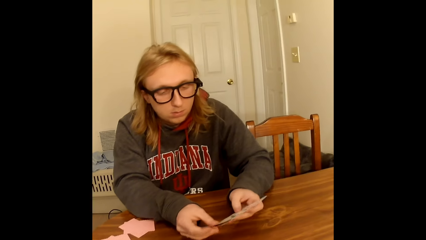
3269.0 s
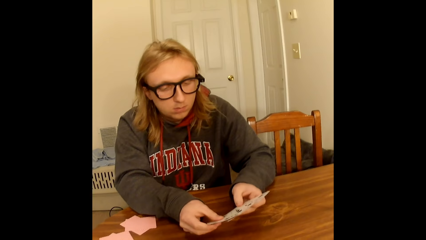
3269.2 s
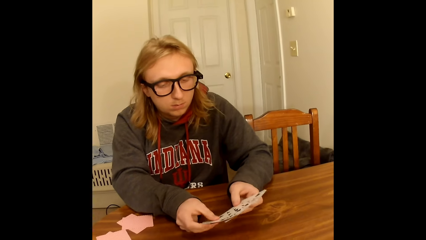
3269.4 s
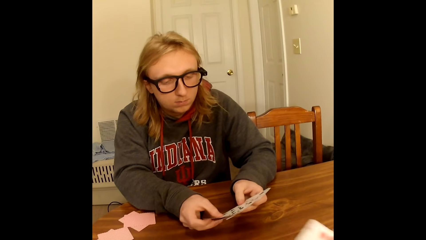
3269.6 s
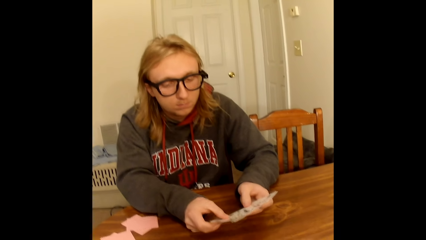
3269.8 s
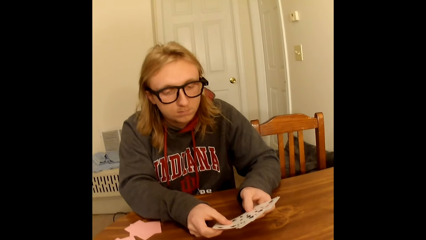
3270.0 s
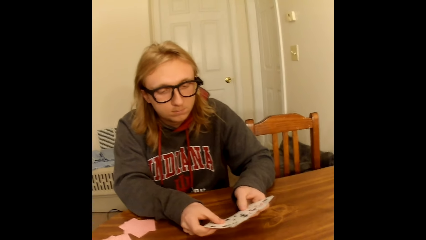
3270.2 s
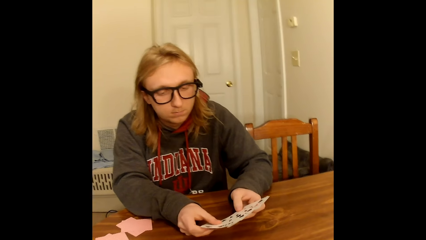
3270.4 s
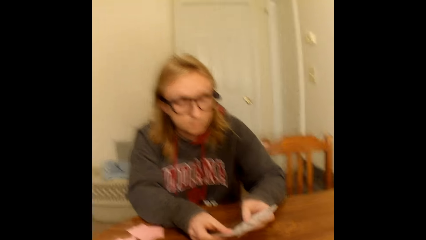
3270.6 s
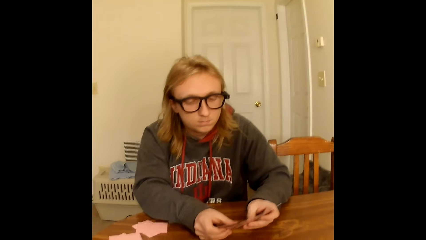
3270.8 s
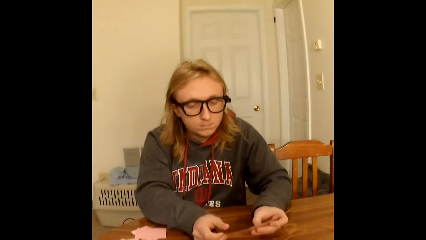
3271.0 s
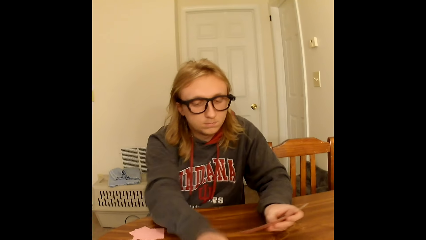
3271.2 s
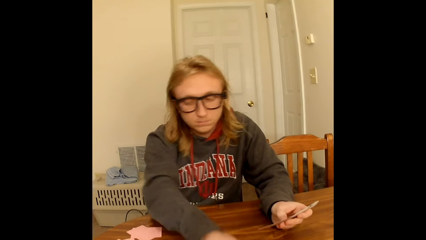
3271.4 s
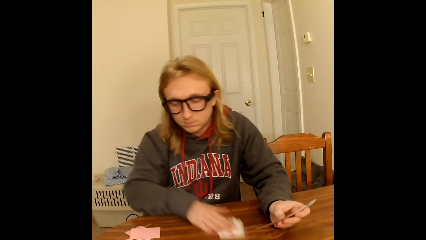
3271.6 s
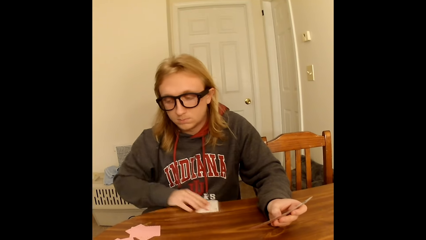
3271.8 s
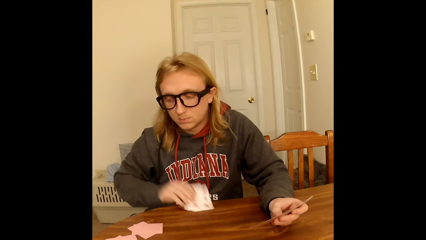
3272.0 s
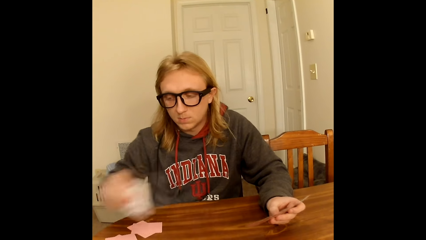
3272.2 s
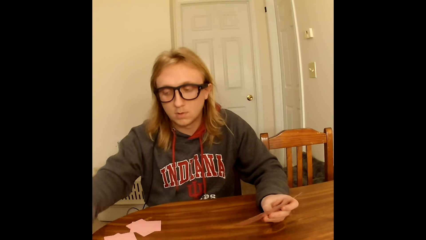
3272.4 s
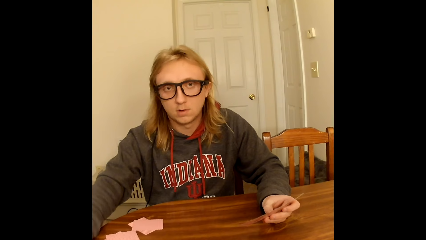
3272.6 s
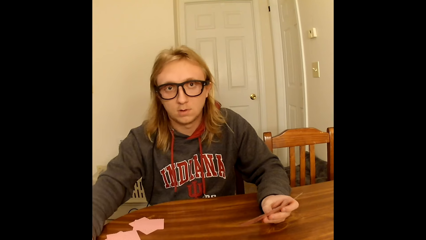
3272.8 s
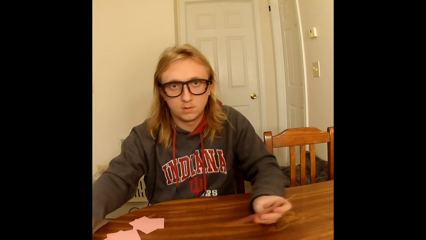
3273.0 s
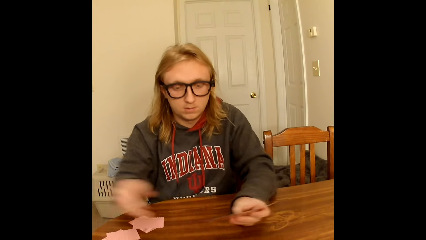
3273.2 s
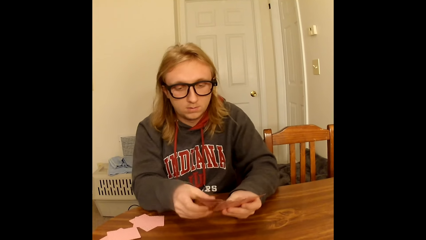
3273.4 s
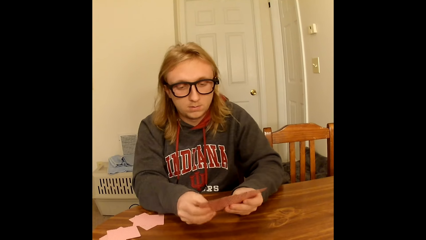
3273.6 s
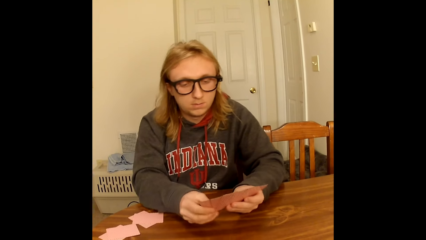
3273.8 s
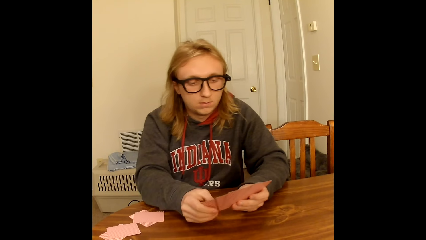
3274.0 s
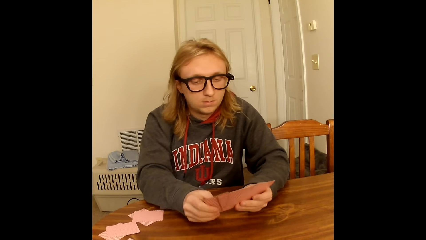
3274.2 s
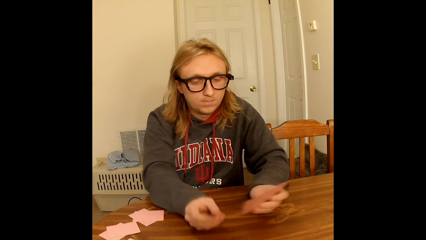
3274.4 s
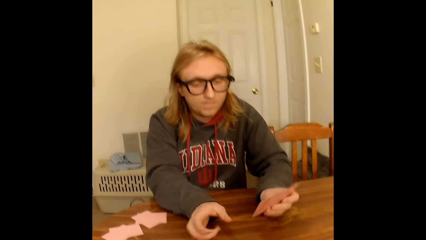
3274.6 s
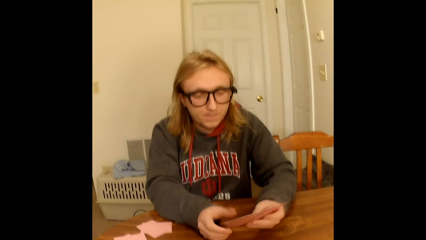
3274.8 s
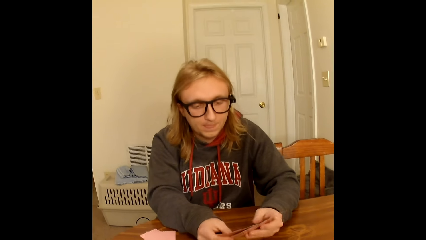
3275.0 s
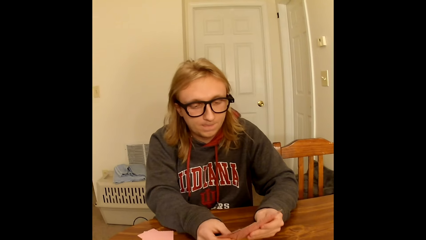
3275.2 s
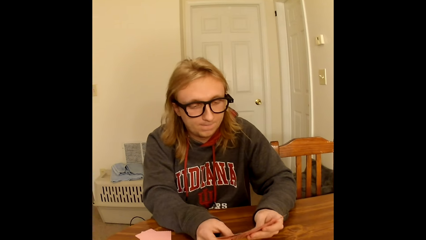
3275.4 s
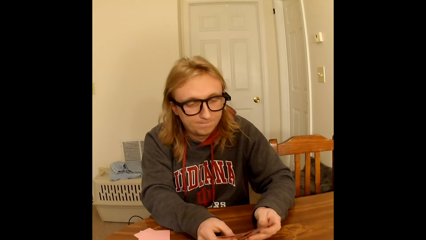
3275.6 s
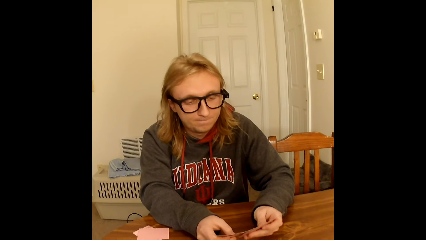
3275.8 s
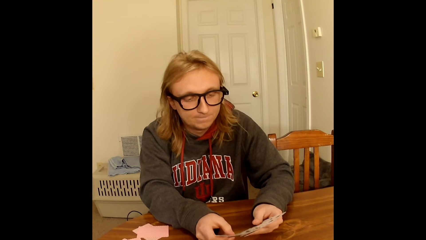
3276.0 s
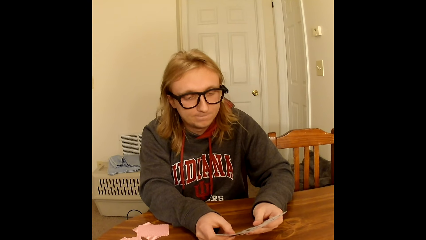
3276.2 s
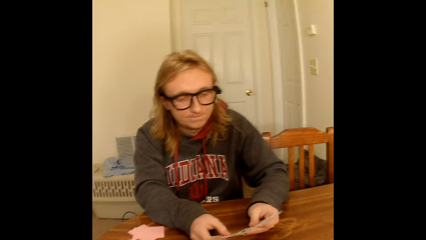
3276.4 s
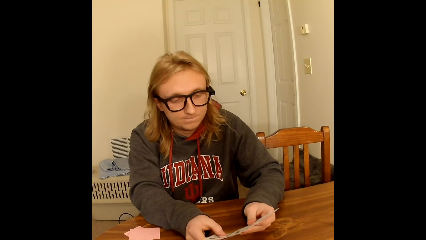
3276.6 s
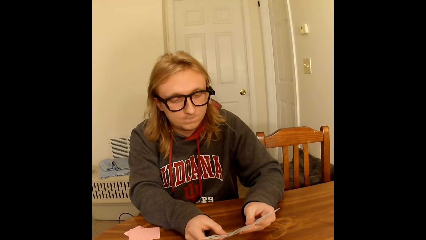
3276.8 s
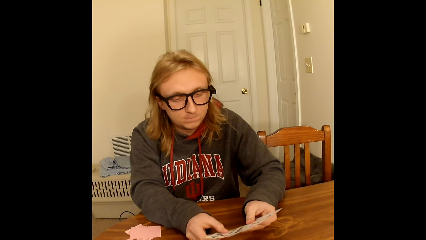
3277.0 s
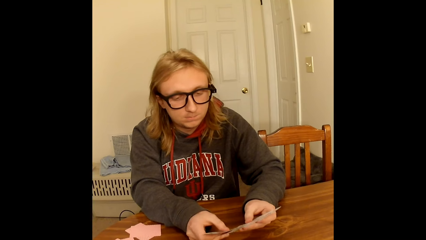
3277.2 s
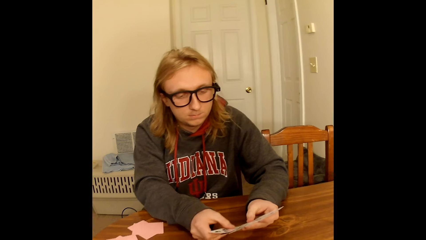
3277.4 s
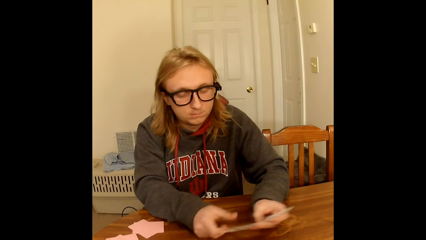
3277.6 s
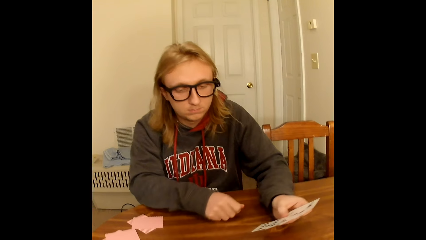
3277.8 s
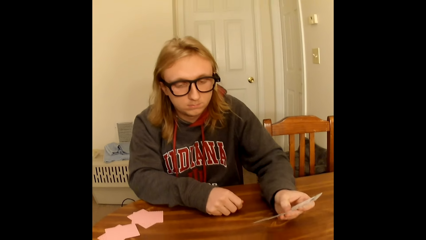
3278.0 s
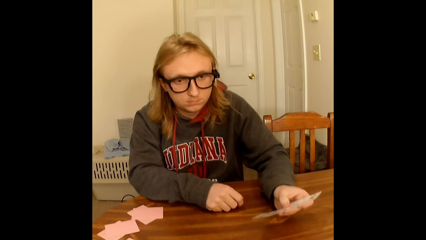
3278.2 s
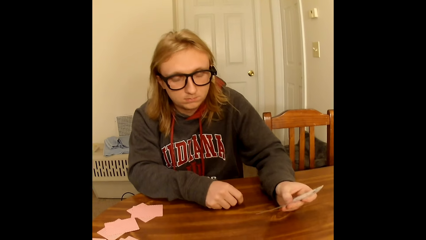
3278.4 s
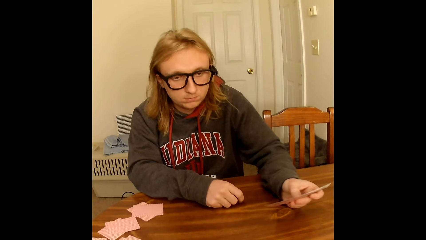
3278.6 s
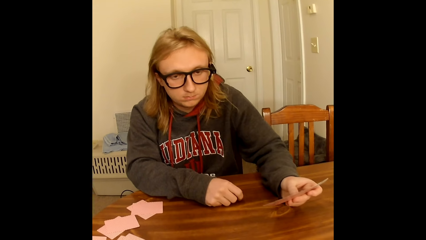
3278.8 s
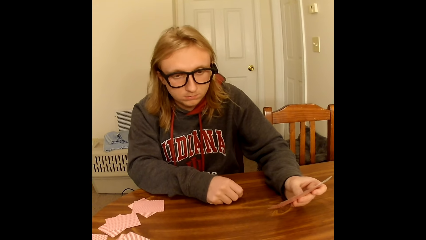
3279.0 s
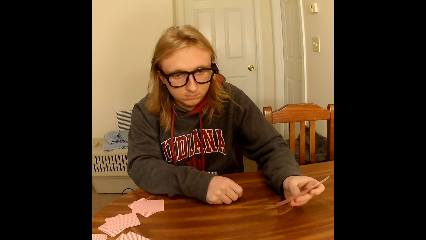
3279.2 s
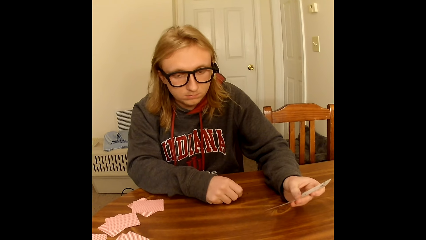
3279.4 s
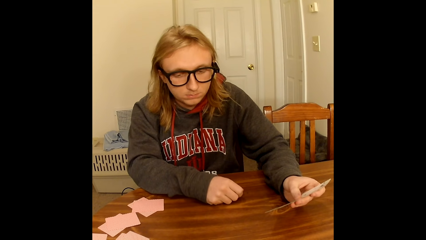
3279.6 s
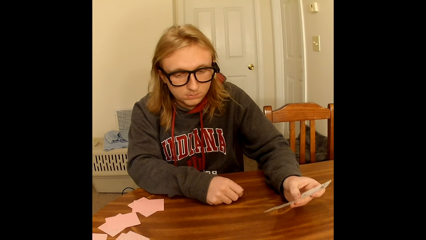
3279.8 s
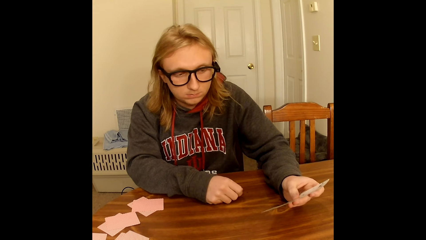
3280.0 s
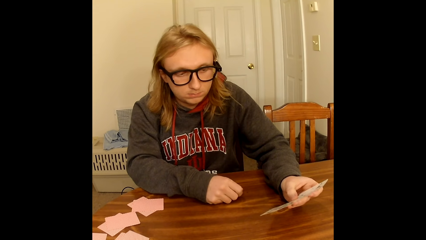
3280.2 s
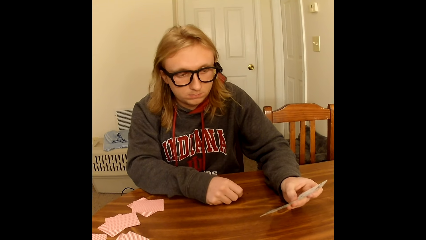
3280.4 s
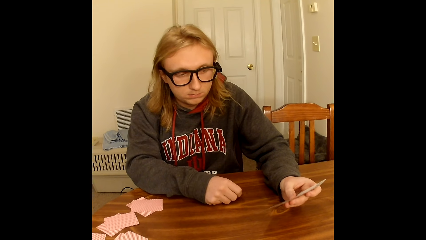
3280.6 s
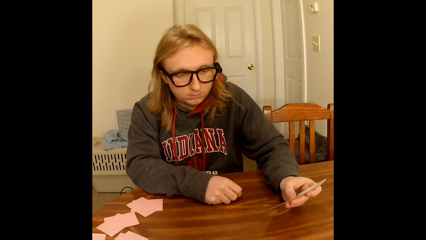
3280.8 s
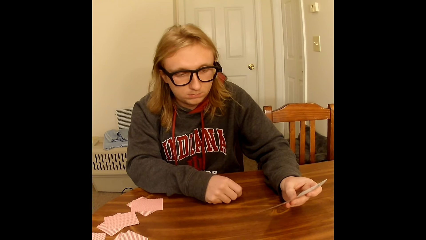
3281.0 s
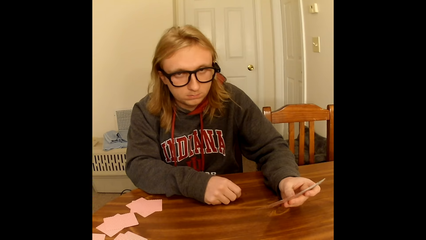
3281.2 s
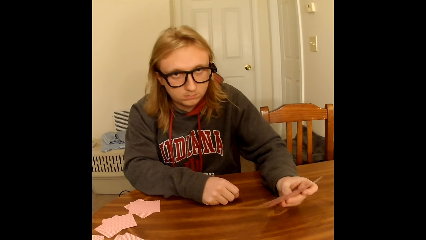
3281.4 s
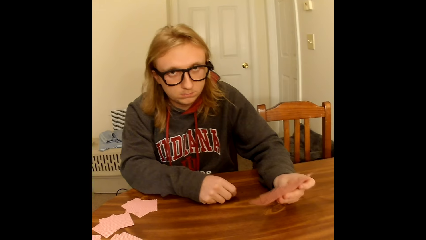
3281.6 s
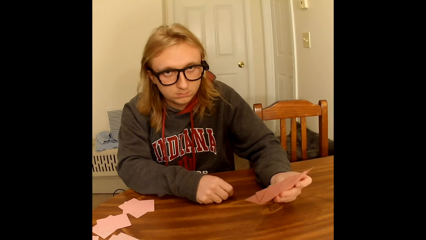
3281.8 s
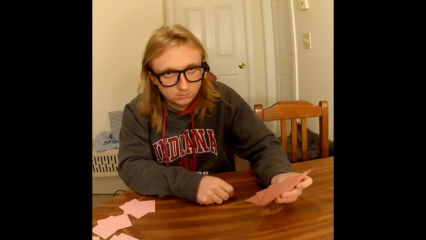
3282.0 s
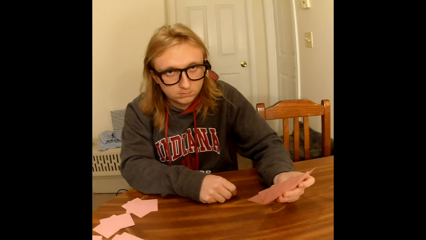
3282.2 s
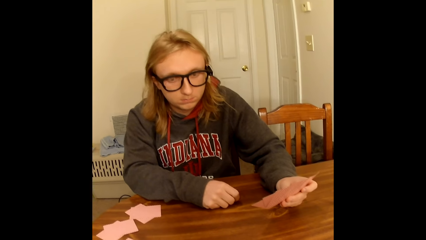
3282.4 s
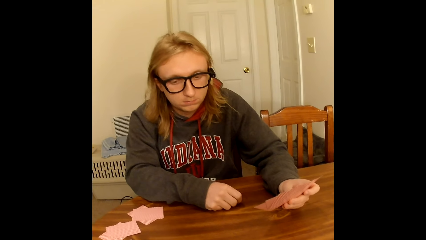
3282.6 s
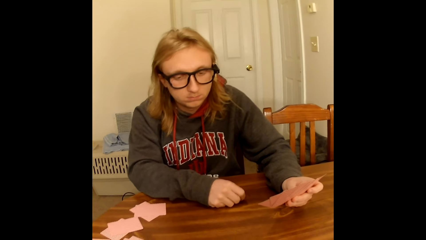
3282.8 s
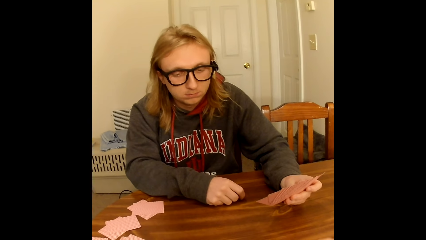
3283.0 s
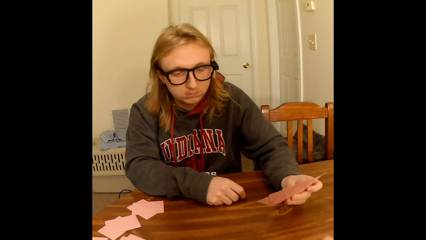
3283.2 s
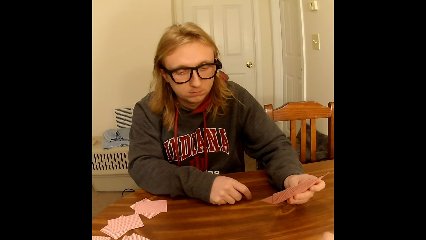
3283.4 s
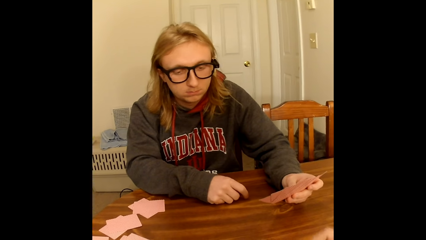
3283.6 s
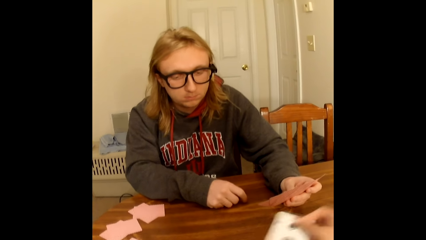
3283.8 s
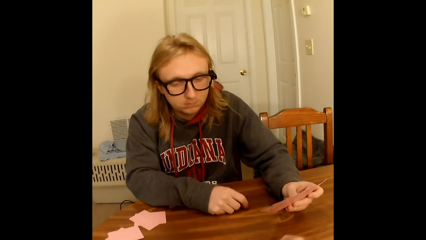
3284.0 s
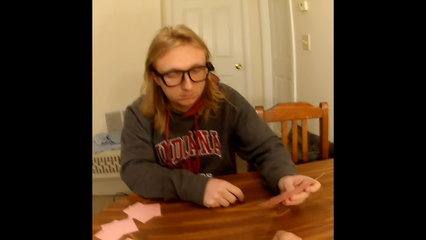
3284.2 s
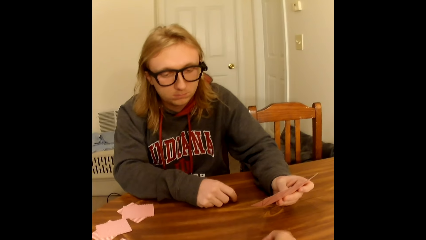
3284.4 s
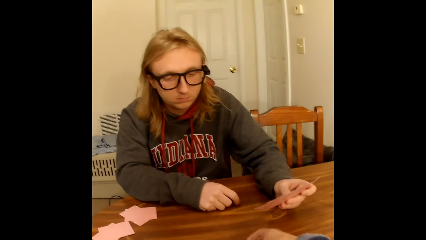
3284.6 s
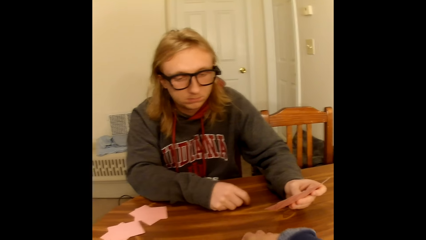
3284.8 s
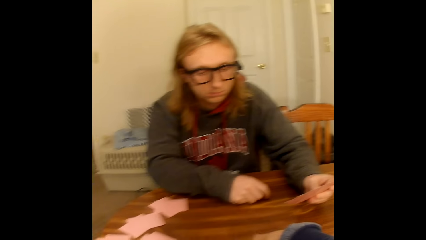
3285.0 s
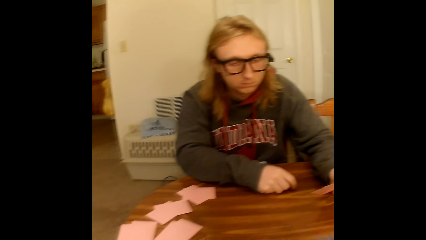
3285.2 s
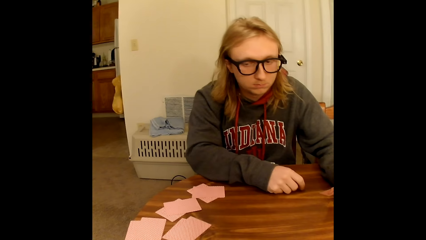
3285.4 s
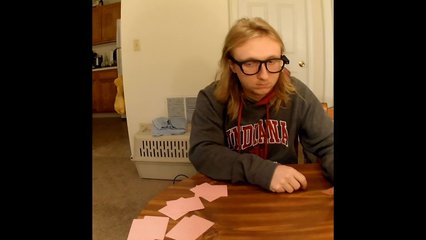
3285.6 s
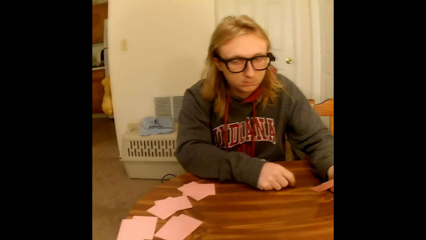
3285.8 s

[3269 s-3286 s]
The camera wearer places a playing card face up on the table with her right hand. The man holds the playing cards face up to him with both hands on the table, takes two face up playing cards on the table with his right hand, and places the playing cards in his right hand face down on the table. The man holds the playing cards face up to him with both hands on the table, places a playing card face up on the table with his right hand, holds the playing cards face up to him with both hands on the table, and spreads the playing cards in his hands with both hands. The man moves the cards on the hands. The man holds the playing cards face up to him with his left hand on the table and touches the table with his right hand. The man moves the hand on the table and holds the card with the left hand. The camera wearer places a playing card face up on the table with her right hand. She takes some face up playing cards on the table with her right hand.
